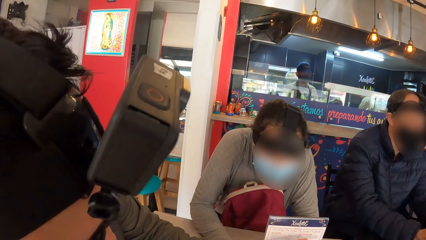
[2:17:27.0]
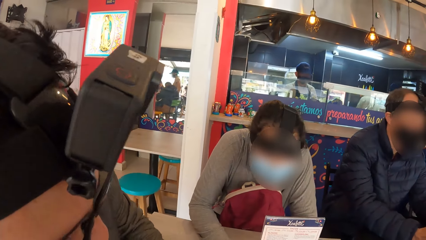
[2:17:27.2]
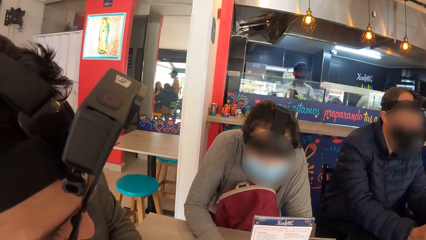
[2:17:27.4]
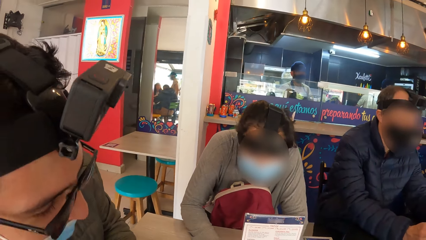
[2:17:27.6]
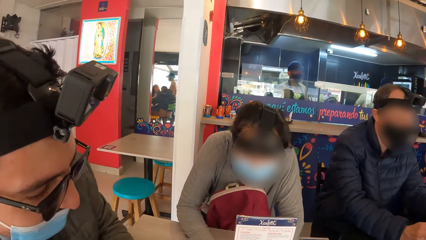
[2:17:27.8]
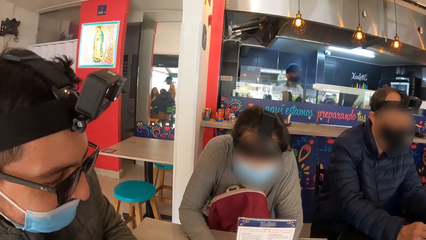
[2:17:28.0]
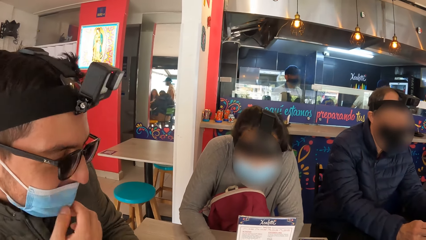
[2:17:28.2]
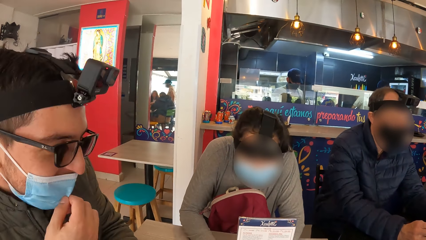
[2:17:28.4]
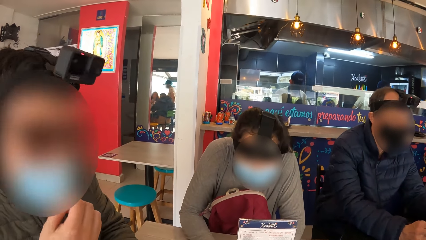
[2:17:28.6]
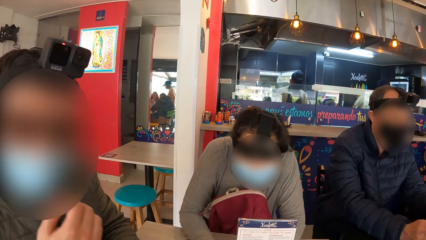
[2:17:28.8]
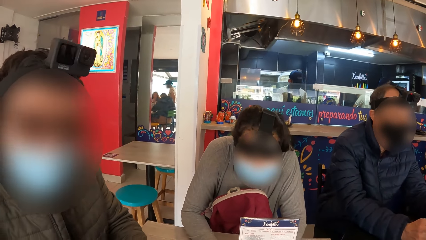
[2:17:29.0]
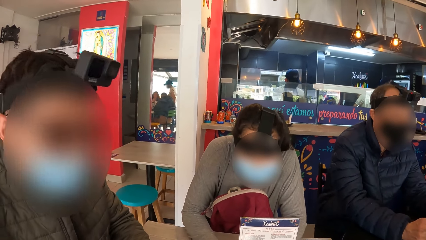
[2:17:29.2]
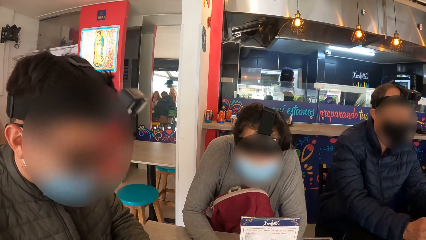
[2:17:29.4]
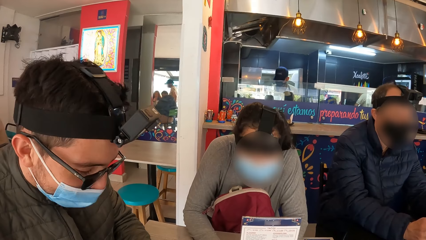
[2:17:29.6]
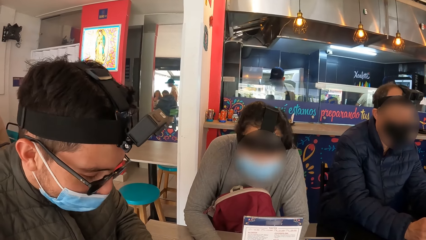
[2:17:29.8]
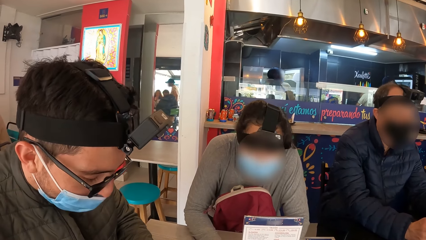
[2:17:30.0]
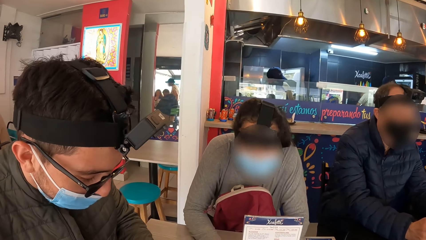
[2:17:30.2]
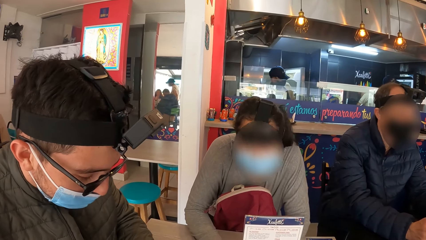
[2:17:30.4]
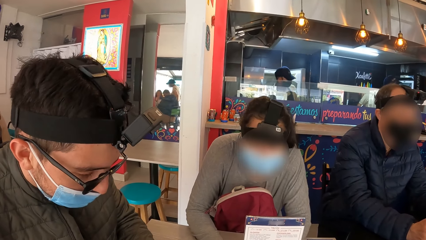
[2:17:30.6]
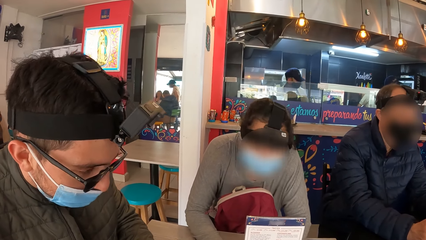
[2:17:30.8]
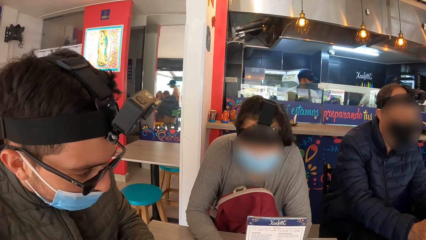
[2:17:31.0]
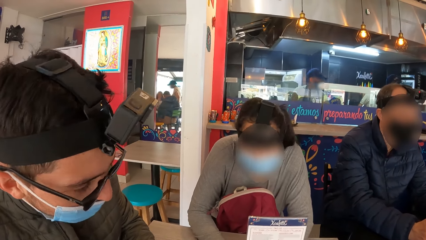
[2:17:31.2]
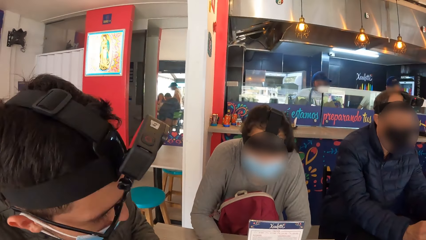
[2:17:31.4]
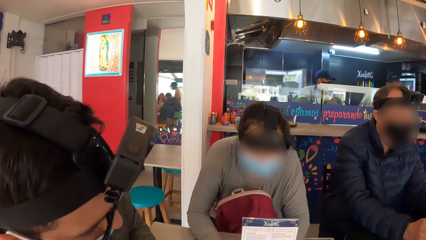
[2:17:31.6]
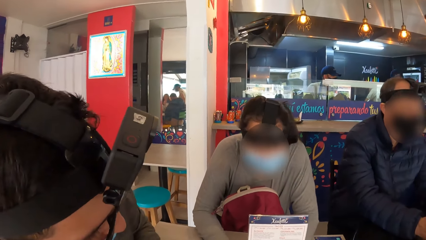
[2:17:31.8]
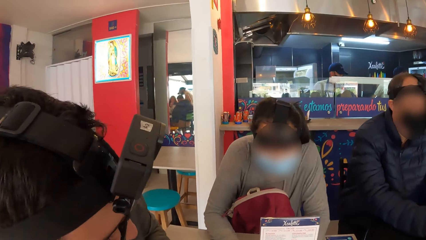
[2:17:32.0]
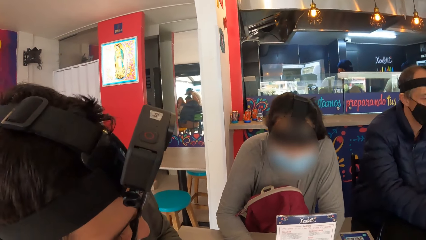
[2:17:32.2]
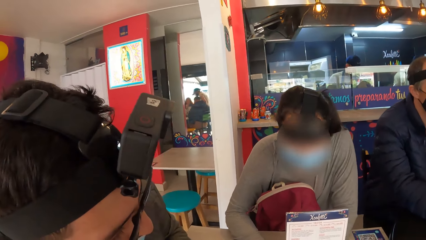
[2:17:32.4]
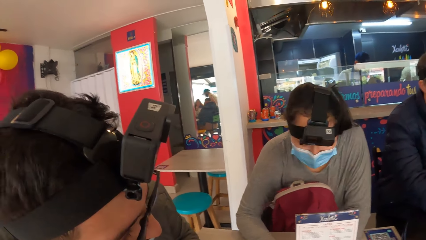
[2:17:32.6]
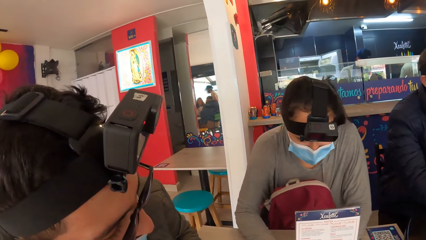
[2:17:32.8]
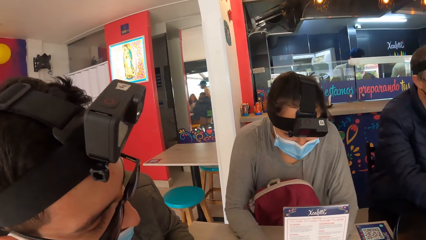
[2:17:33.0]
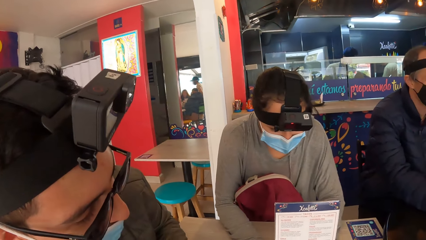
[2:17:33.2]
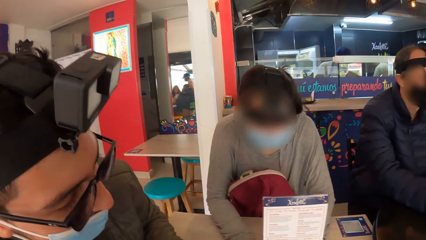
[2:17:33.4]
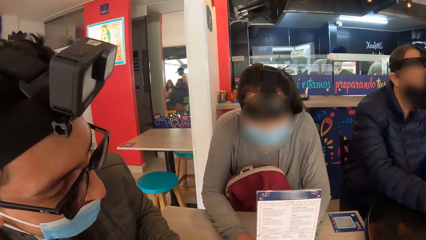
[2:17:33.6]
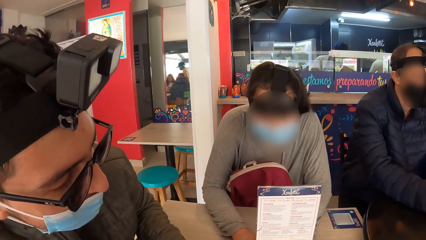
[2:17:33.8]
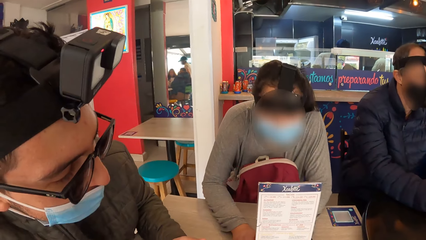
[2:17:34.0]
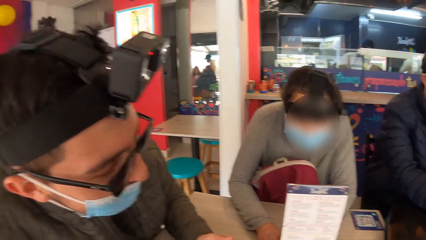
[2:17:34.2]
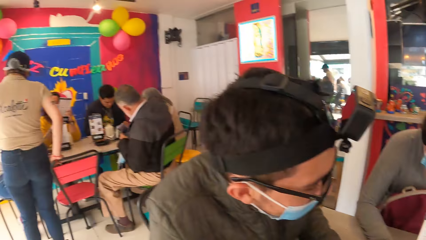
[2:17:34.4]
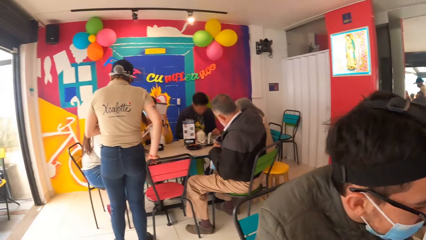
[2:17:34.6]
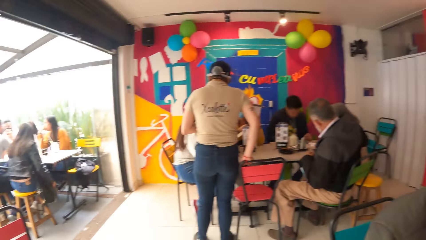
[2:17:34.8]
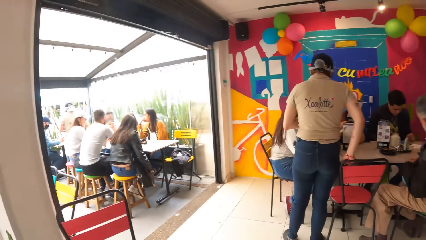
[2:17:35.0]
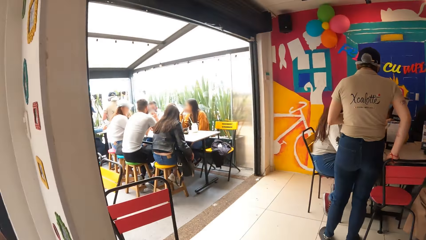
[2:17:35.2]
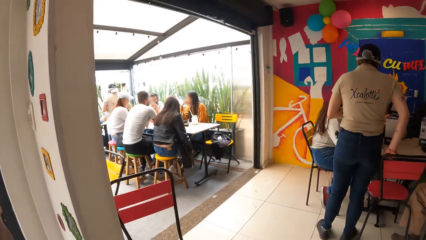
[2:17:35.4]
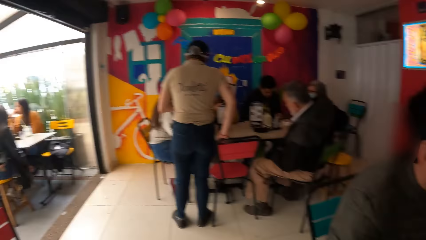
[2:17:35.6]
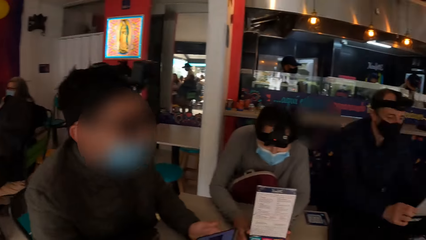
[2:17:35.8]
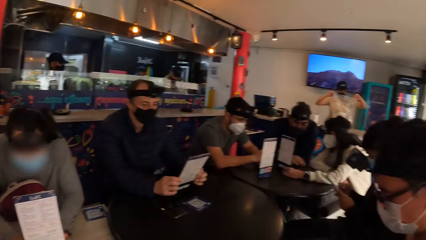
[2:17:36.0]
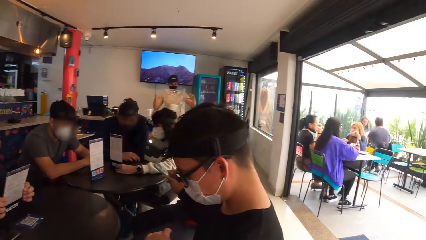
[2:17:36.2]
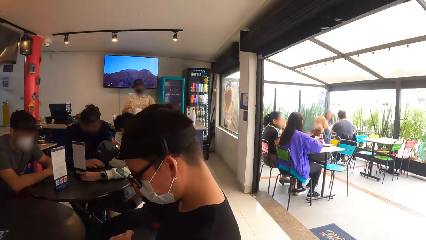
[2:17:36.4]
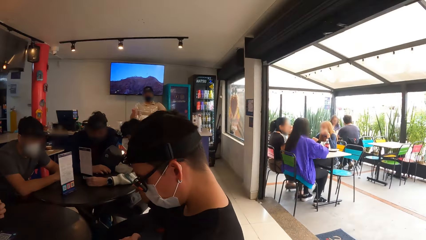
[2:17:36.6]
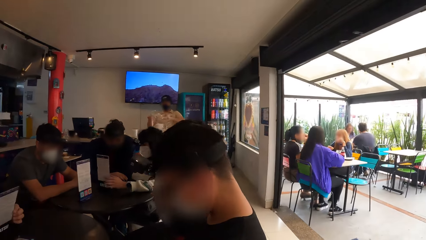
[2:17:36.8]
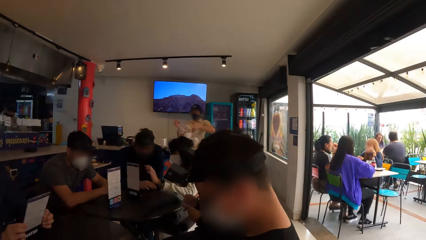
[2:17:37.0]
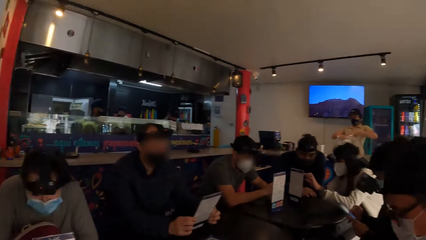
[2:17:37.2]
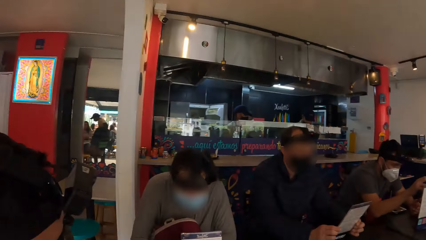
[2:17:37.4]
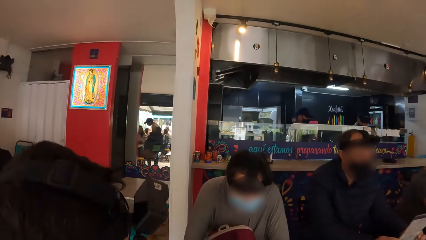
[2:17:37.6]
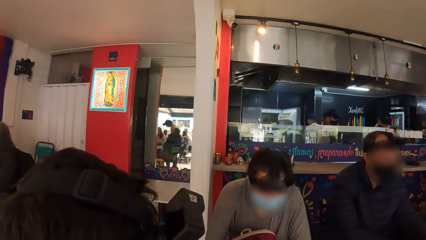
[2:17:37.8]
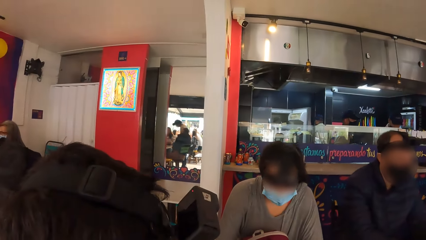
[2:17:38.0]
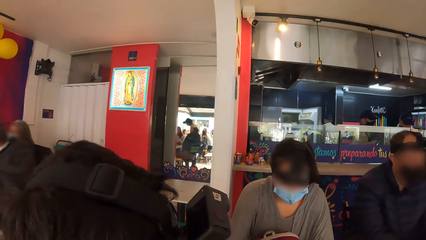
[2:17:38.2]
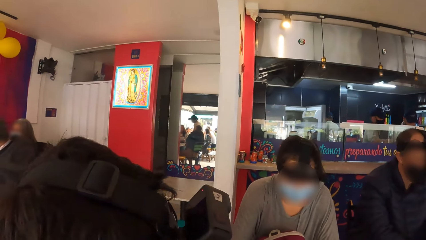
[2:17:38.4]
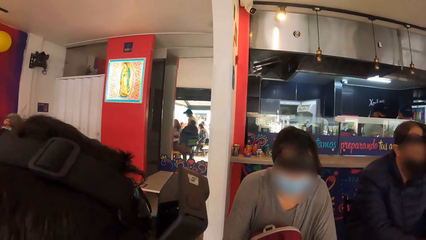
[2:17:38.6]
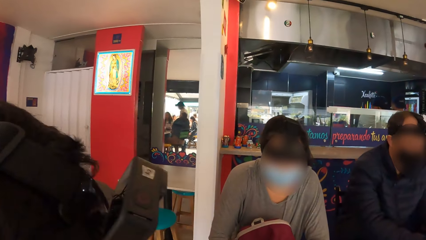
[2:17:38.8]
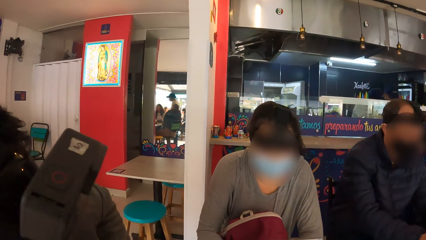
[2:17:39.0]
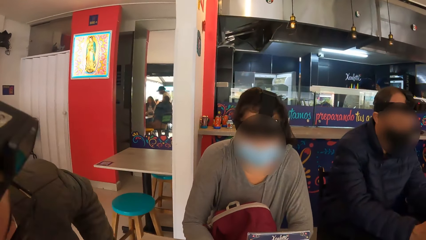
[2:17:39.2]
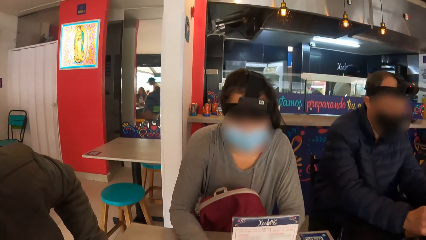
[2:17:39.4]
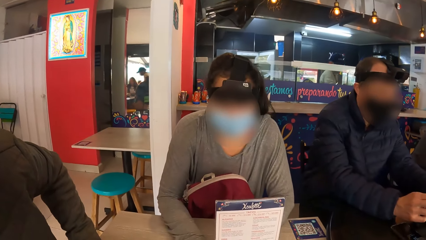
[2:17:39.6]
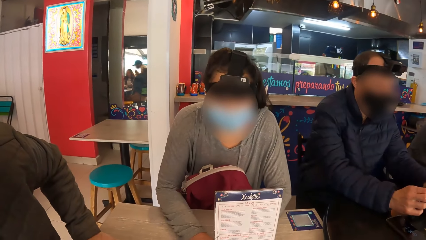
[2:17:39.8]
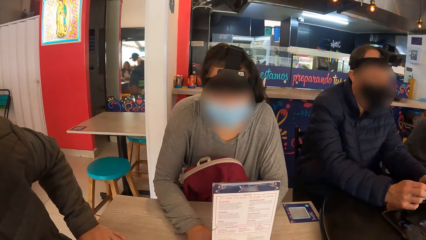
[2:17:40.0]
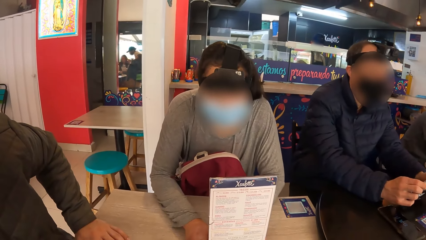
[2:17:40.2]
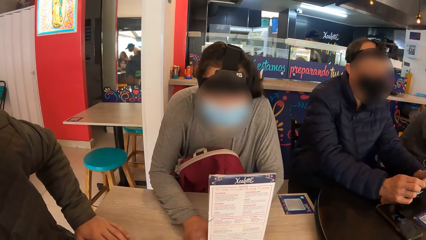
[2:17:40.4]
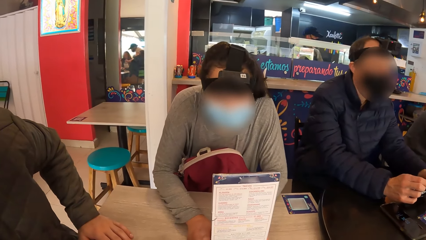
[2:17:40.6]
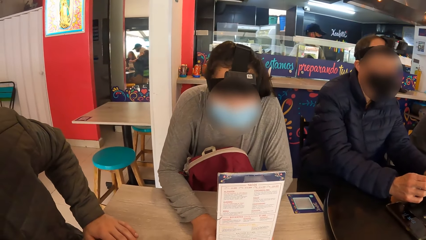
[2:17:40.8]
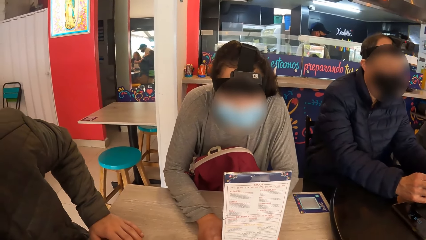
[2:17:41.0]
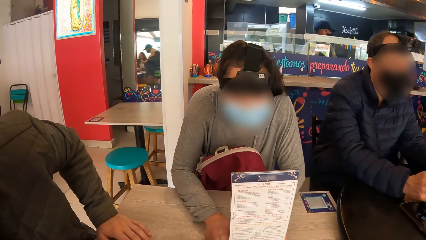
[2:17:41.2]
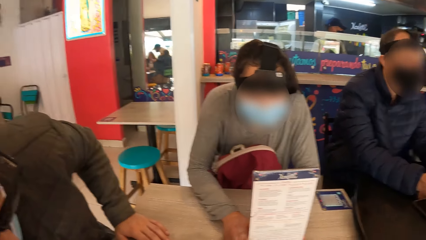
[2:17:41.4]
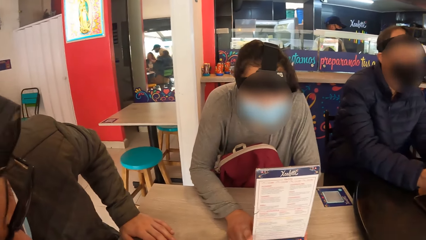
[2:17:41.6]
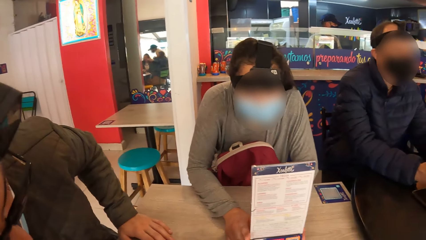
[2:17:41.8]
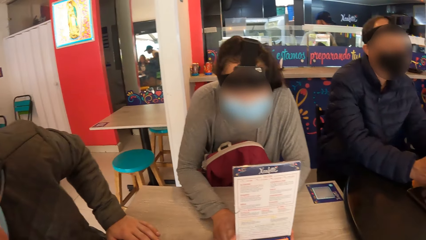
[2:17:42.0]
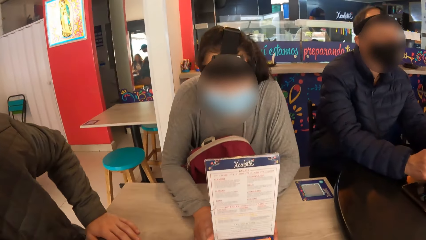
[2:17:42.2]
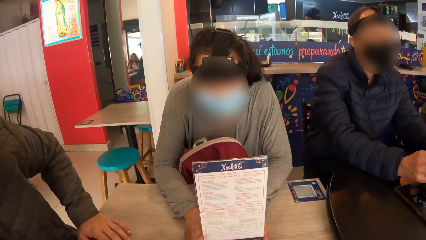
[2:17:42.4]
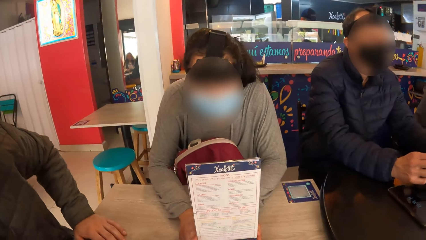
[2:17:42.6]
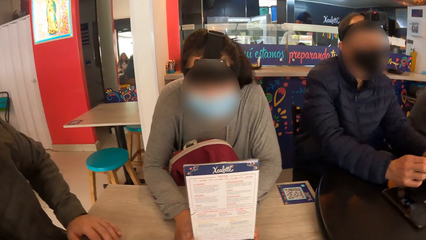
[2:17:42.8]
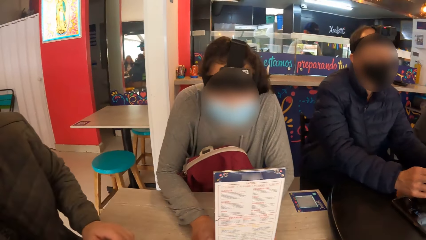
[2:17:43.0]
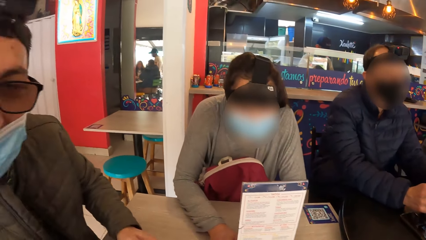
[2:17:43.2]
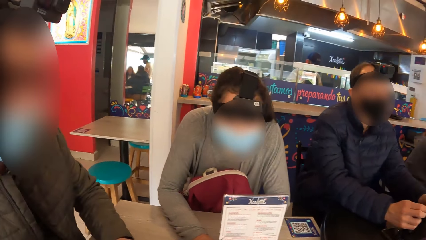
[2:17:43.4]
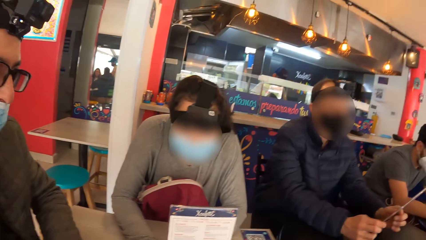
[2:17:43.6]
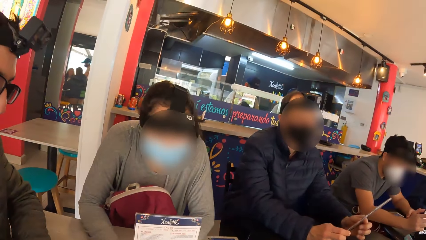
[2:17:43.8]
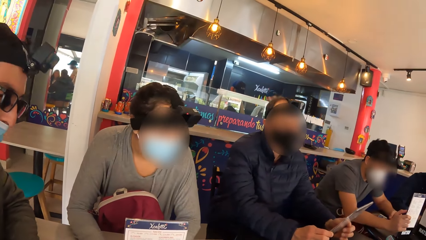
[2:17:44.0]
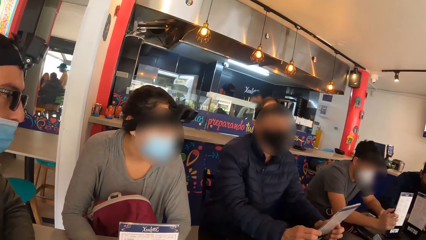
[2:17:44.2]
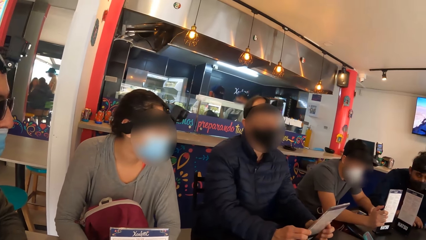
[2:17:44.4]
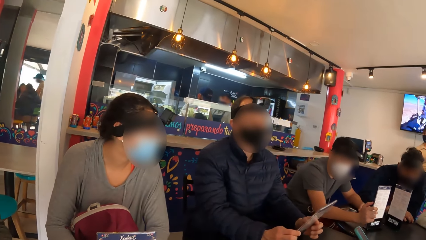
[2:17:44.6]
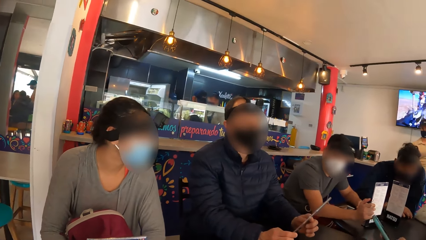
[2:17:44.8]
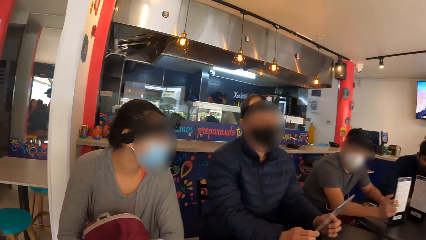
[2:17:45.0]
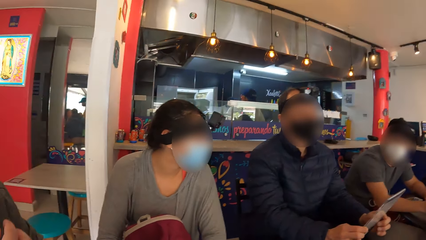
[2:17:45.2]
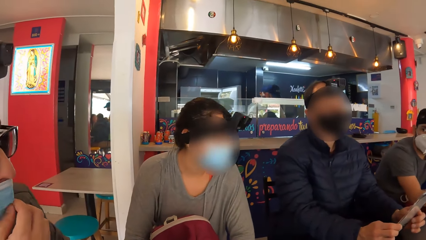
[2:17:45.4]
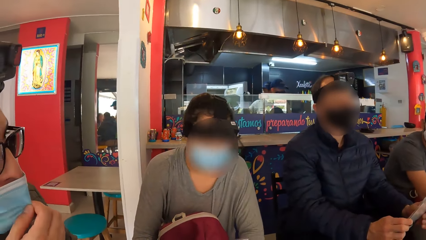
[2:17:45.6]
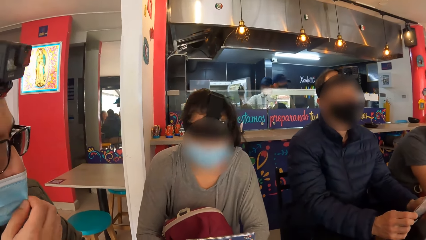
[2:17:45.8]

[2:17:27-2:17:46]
The camera wearer dialogues with a man. The man looks at the menu. The camera wearer looks around the restaurant. They look at the menu.
